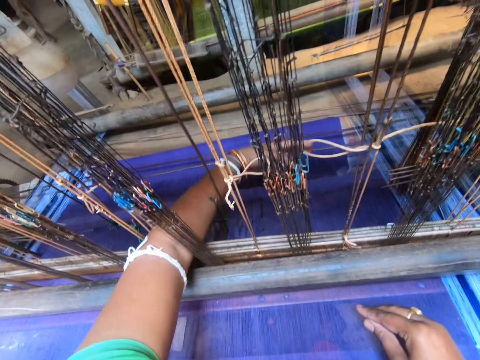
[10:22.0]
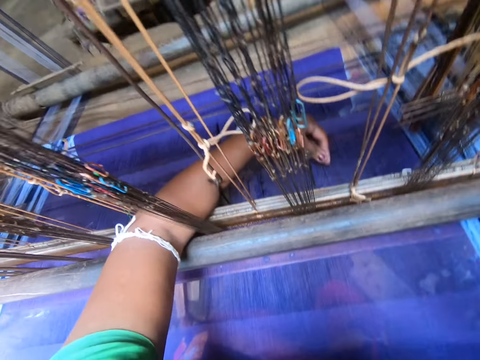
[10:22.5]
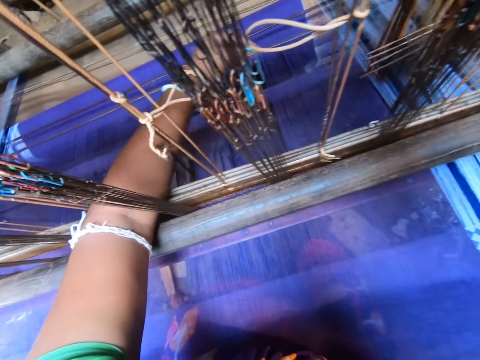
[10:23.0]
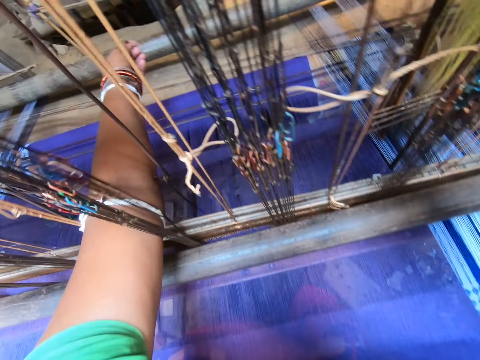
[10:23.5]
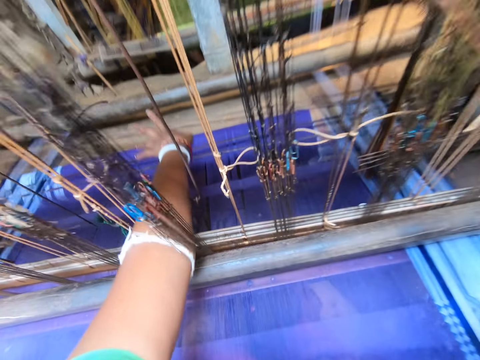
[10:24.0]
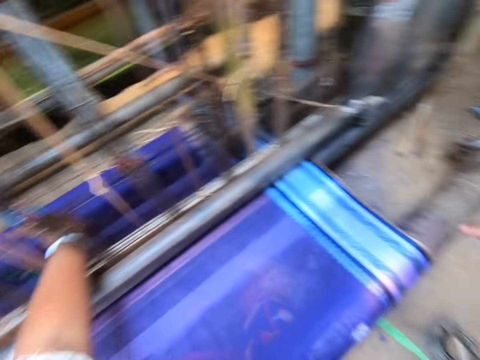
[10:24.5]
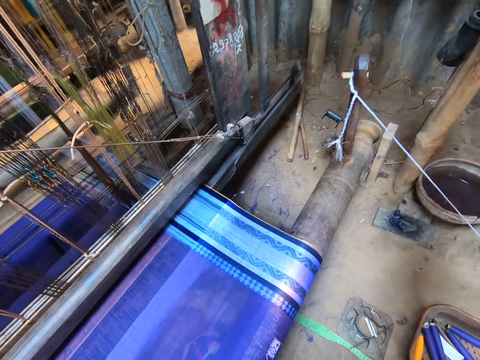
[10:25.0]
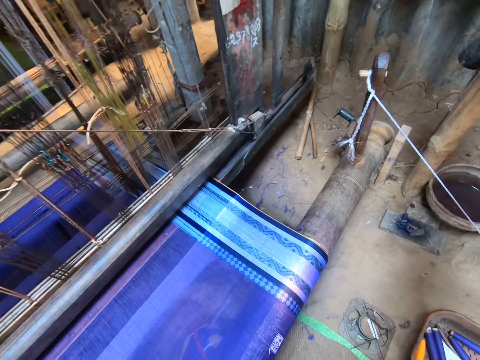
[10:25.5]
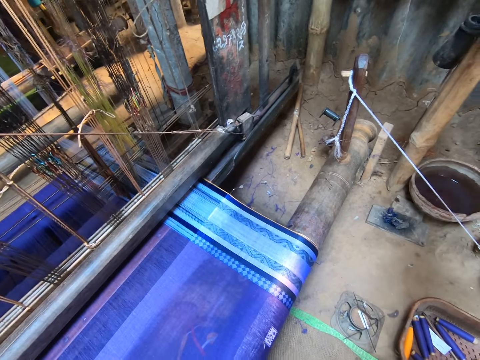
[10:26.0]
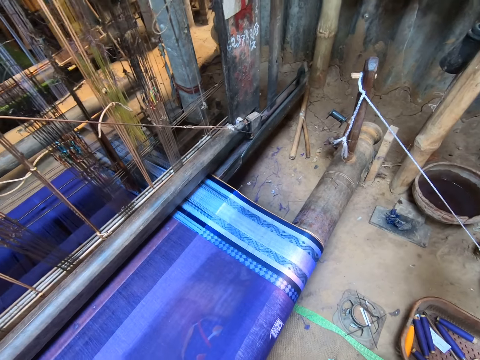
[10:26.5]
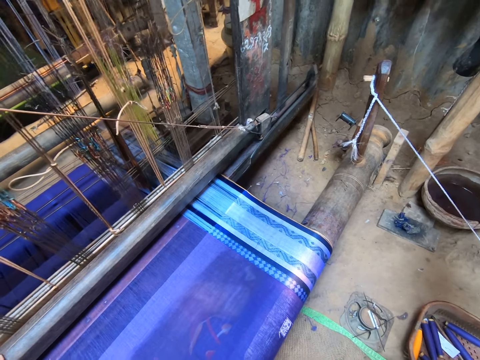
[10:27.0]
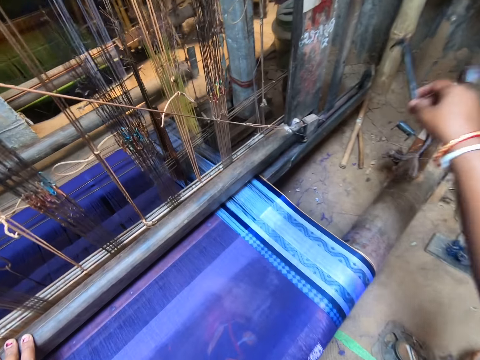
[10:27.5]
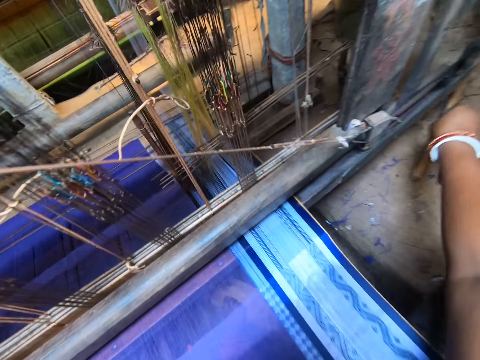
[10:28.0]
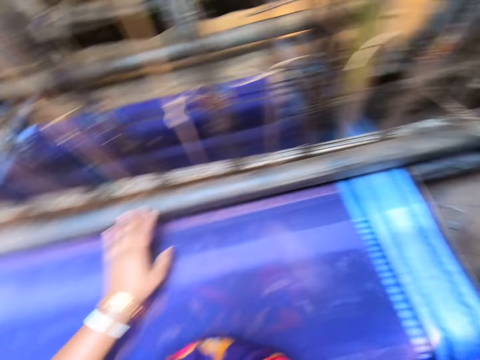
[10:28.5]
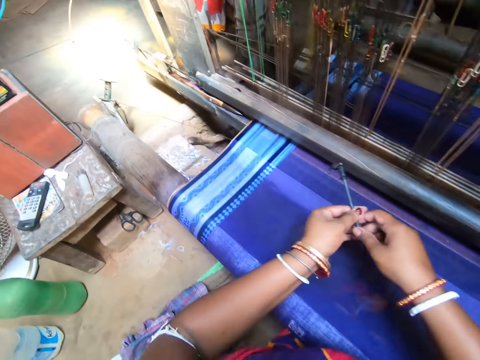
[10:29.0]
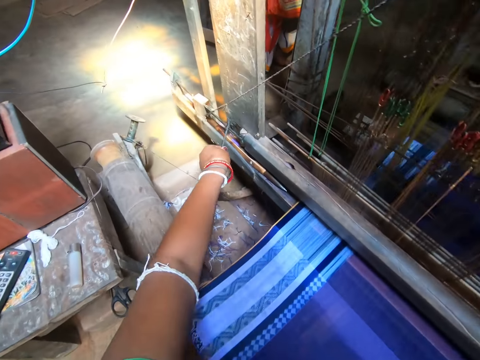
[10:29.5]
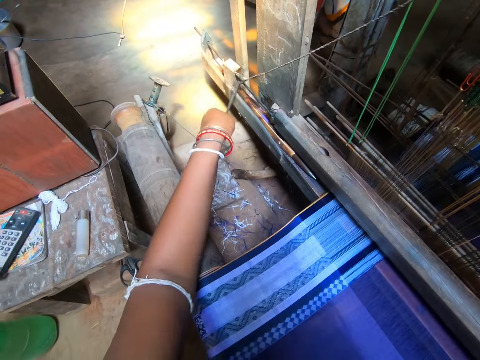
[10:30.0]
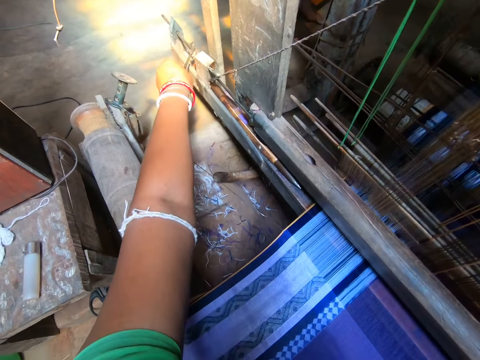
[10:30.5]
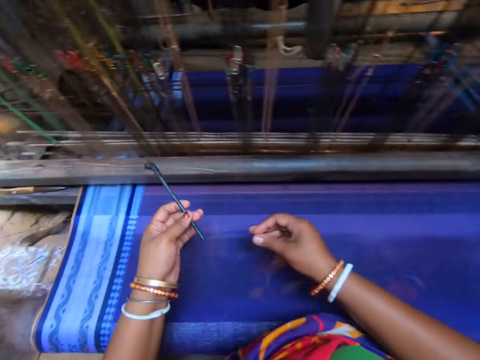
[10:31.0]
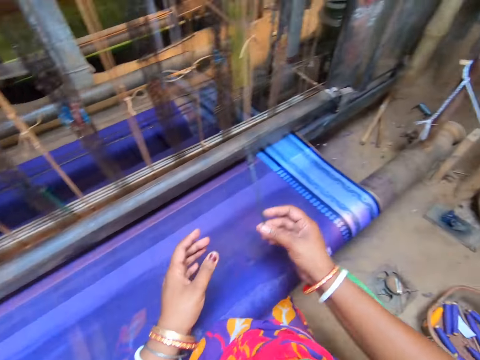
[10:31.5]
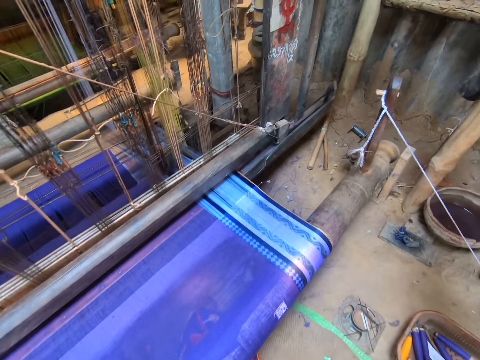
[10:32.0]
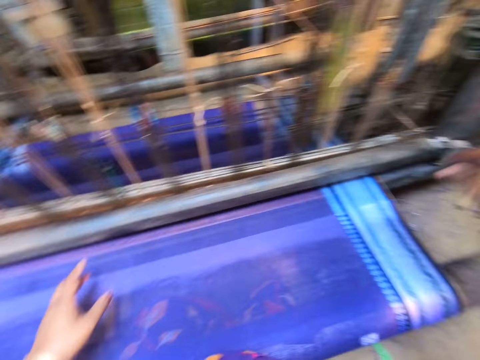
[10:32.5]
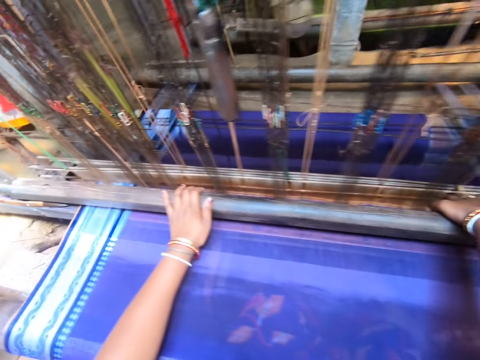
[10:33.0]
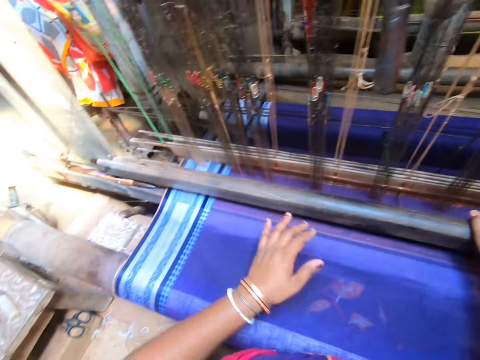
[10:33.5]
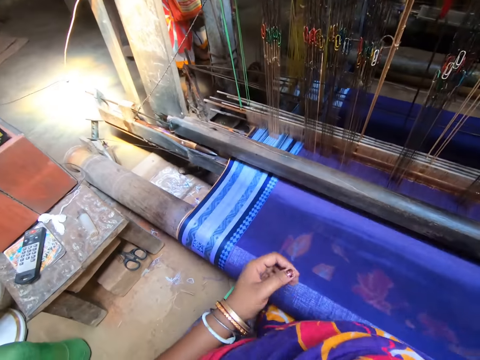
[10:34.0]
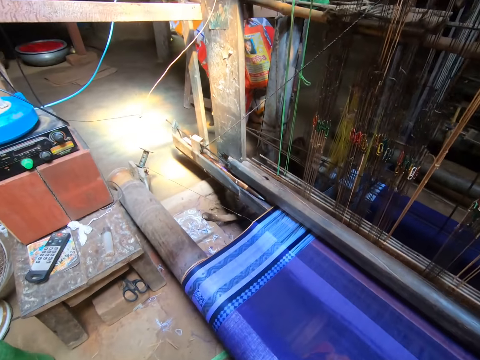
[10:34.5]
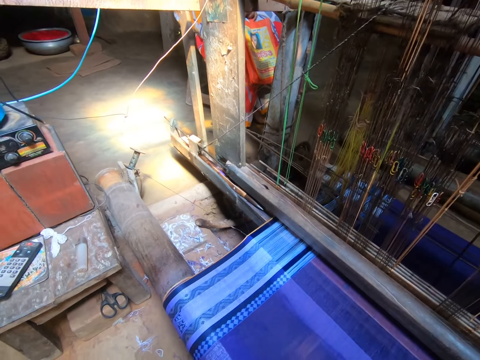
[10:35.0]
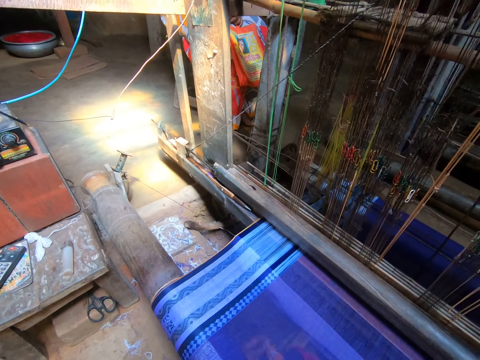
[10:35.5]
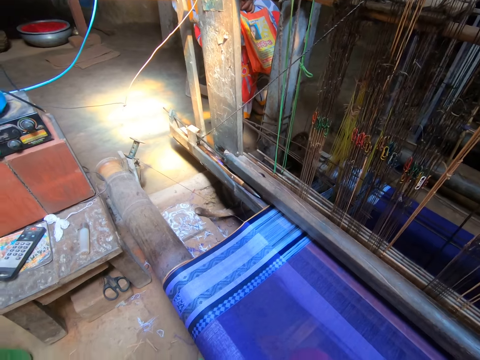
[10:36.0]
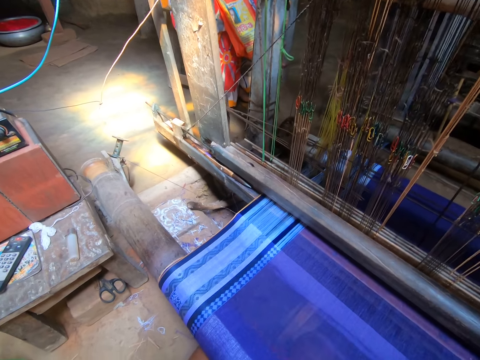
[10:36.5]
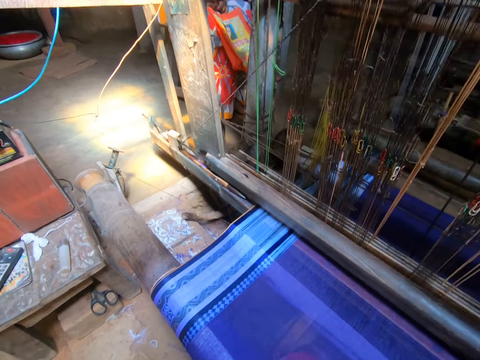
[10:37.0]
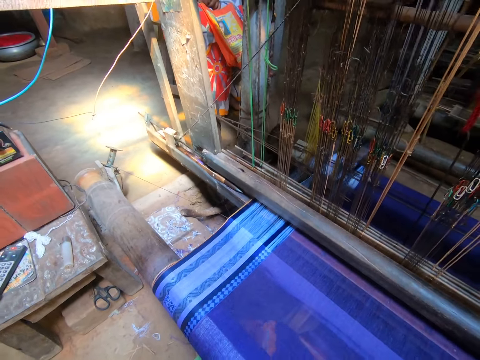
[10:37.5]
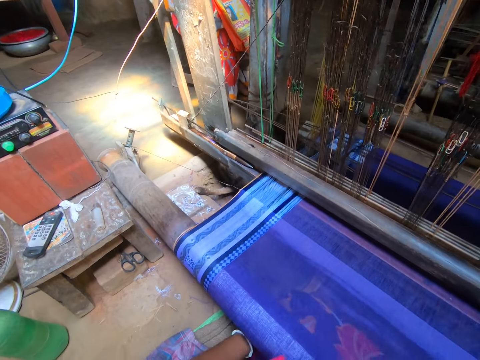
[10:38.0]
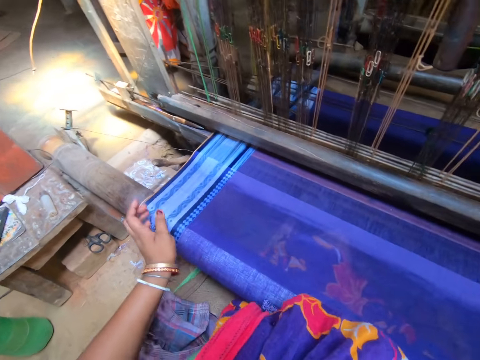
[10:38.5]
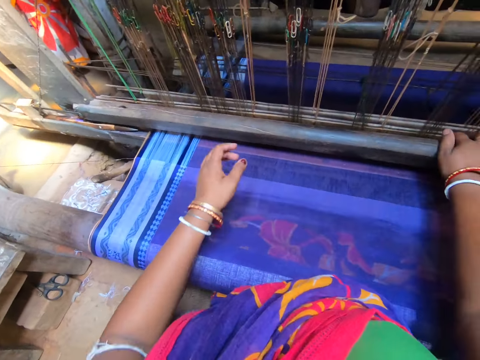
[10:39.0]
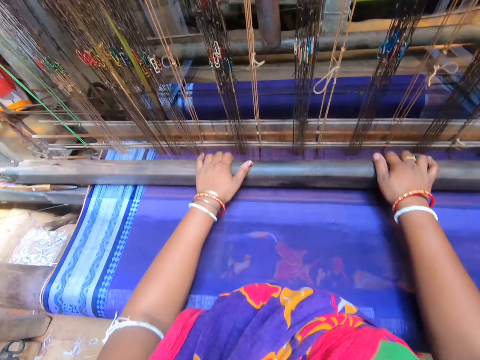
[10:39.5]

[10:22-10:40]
The camera wearer stares at the floor. She lifts a stick with grease. She touches the handloom with the stick or rod in her right hand. She adds grease on the textile plotter. She passes the rod from her right hand to her left hand. She touches the handloom with the rod in her left hand. She adds grease on the textile plotter. She passes the rod from her left hand to her right hand. She holds the stick with both hands. She holds the handloom with both hands. She adjusts the textile plotter with both hands. She adjusts her cloth with her left hand. She looks around the textile plotter. She adjusts her cloth. She weaves the fabric on the handloom with both hands.

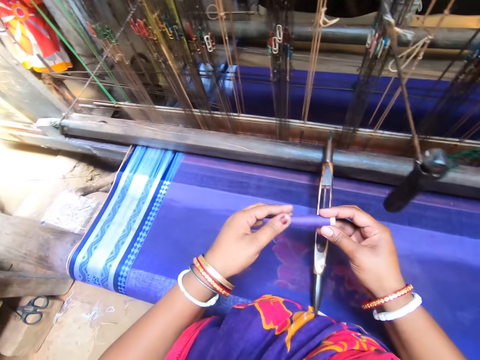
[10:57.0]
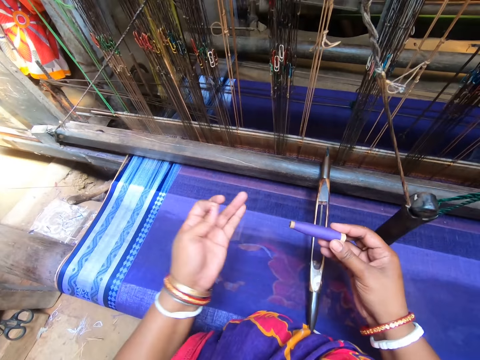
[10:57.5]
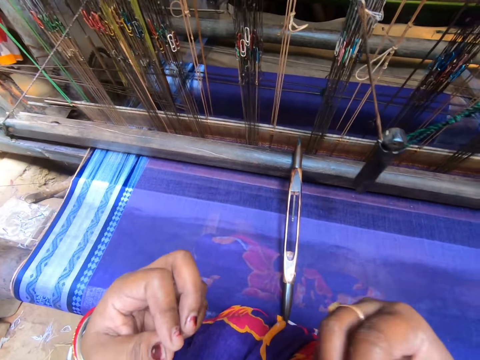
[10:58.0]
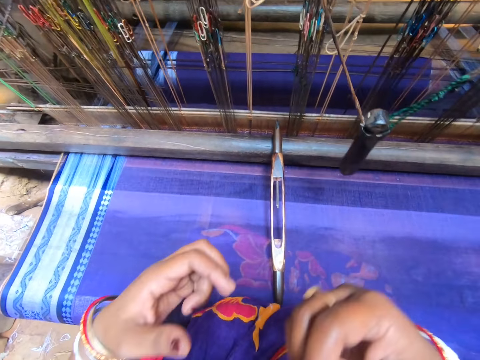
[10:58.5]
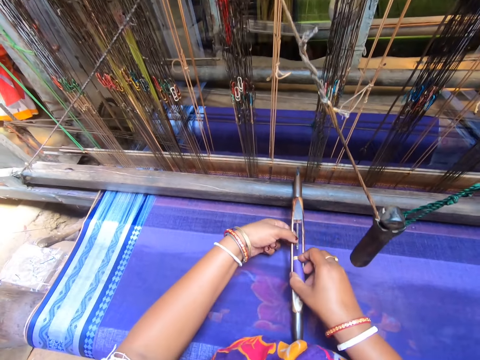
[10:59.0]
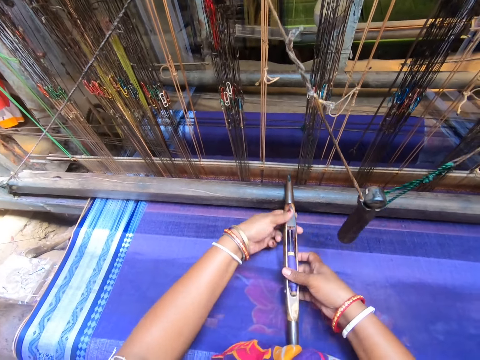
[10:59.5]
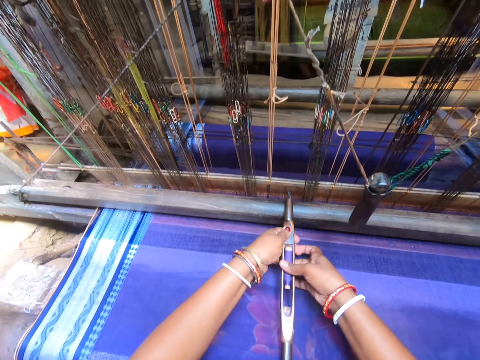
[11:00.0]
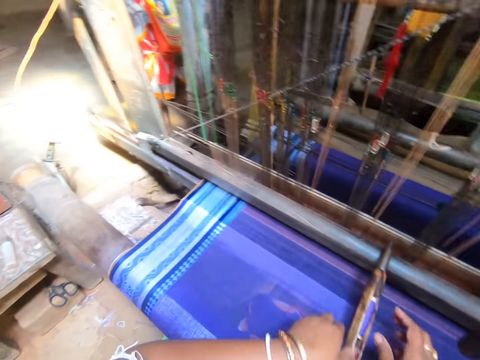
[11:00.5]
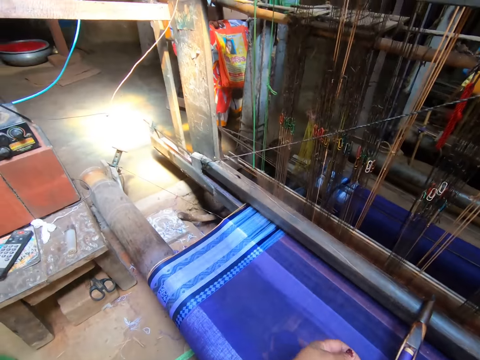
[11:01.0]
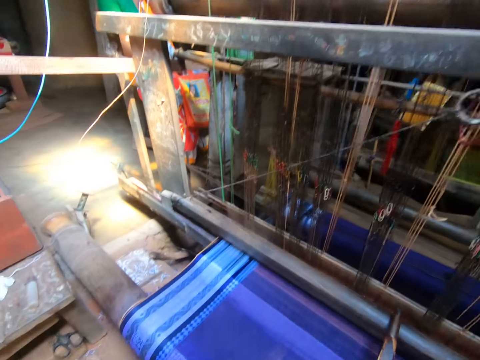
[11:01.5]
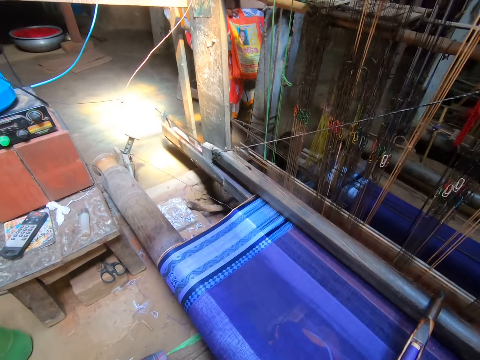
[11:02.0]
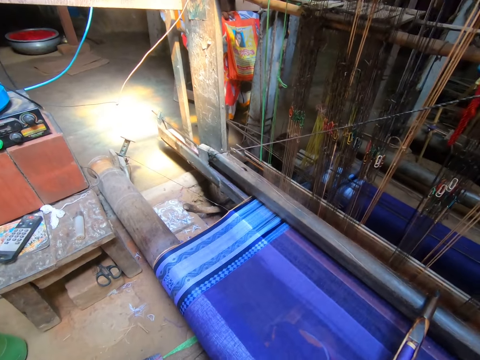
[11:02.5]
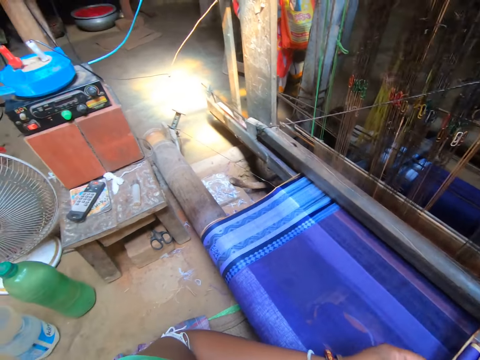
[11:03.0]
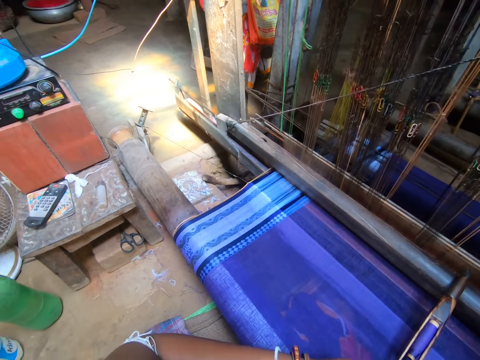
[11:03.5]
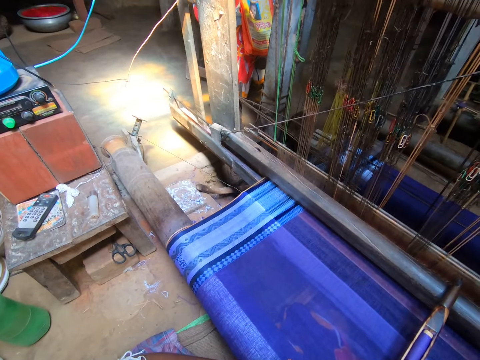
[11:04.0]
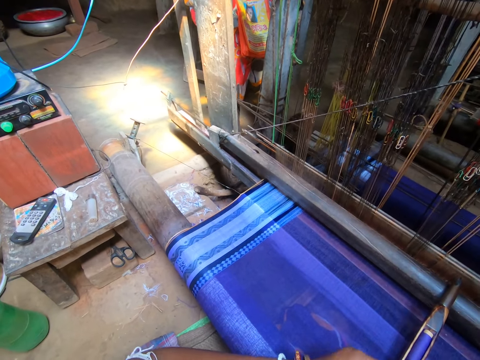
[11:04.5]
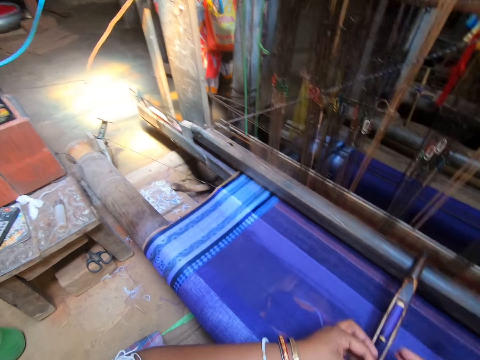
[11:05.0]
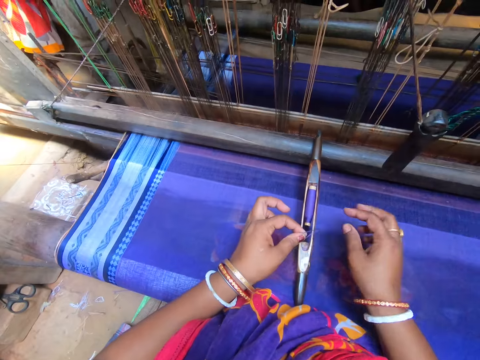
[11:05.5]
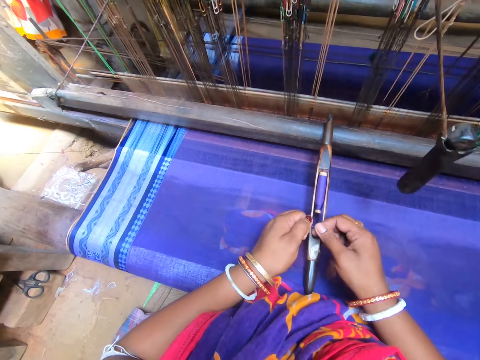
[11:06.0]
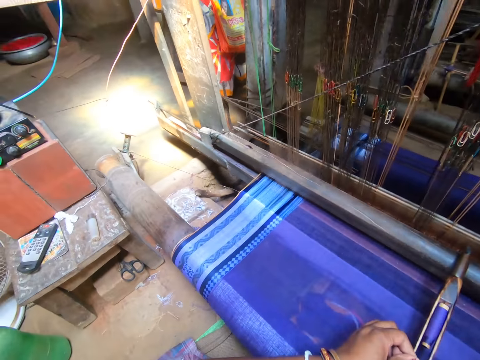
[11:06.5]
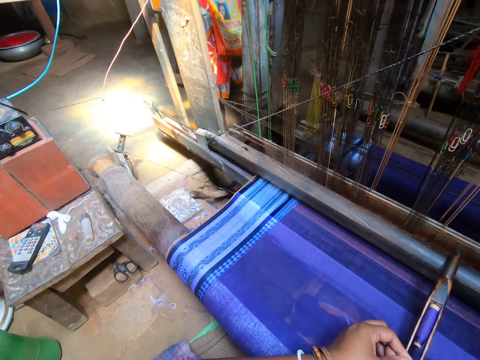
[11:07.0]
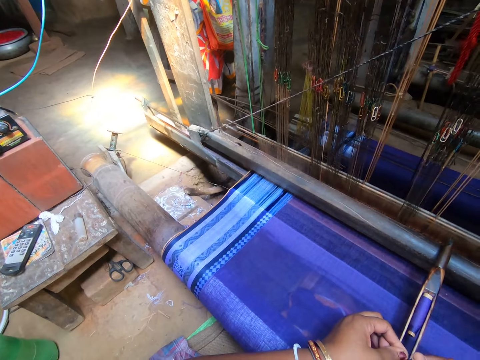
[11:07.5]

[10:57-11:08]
The camera wearer lifts a roll of string from the basket. She removes dirt from the thread with her left hand. She holds the roll of string with both hands and pulls a string from the roll. She inserts the thread on the loom shuttle with both hands. She looks around the room. She rolls a string with her hands.
